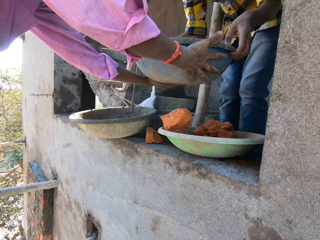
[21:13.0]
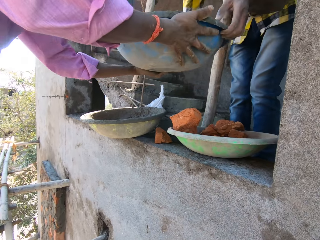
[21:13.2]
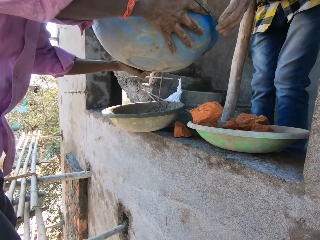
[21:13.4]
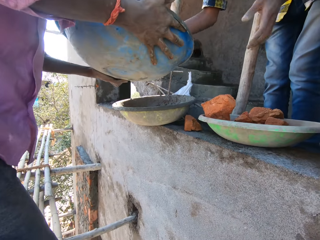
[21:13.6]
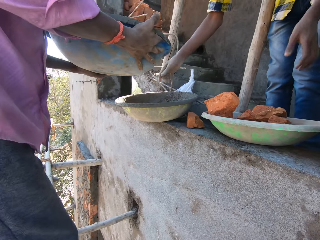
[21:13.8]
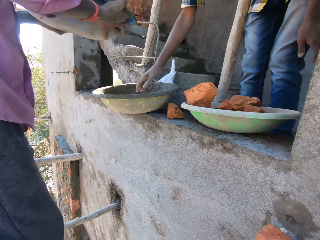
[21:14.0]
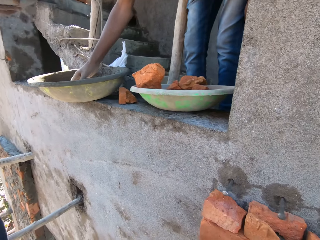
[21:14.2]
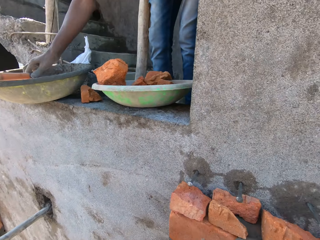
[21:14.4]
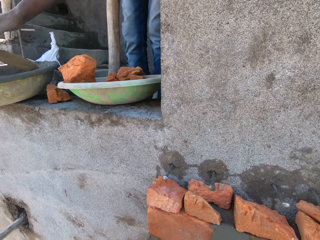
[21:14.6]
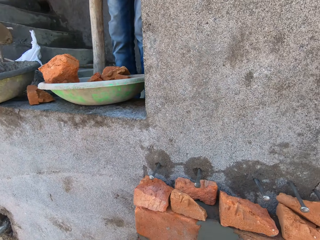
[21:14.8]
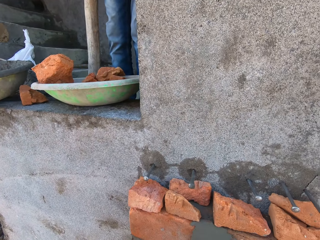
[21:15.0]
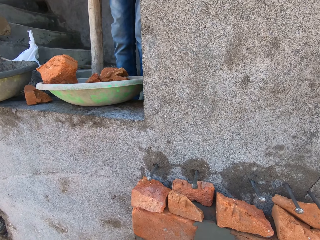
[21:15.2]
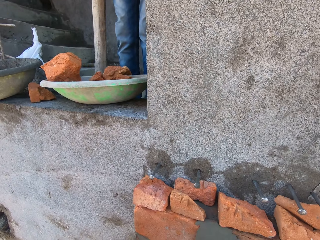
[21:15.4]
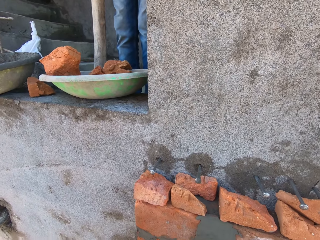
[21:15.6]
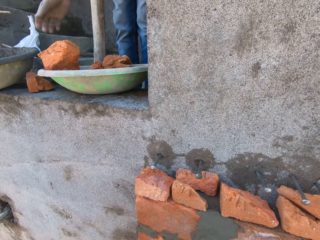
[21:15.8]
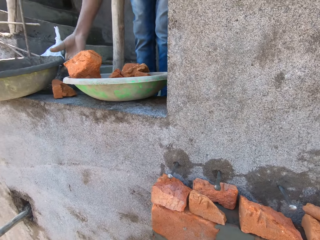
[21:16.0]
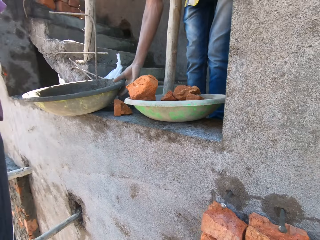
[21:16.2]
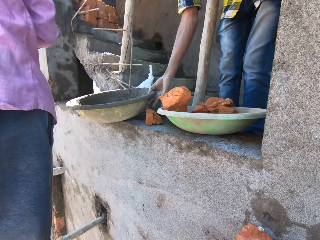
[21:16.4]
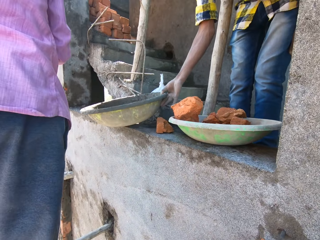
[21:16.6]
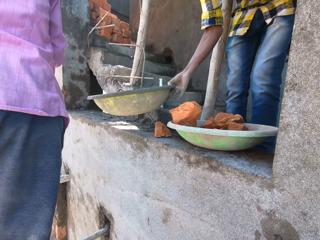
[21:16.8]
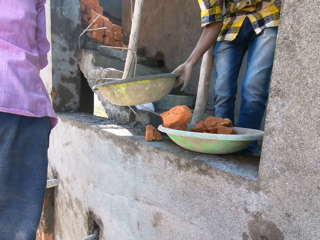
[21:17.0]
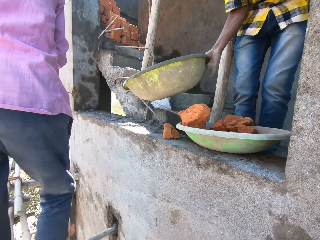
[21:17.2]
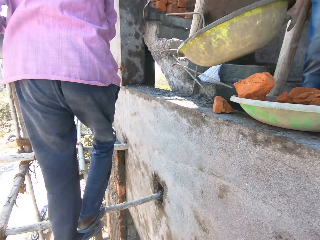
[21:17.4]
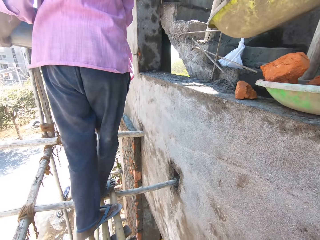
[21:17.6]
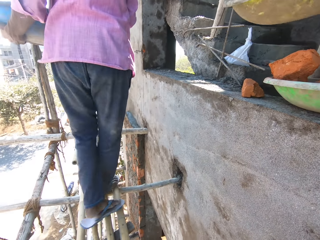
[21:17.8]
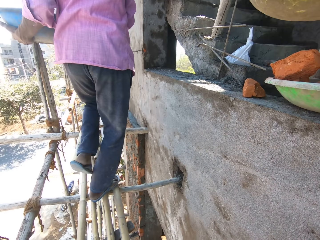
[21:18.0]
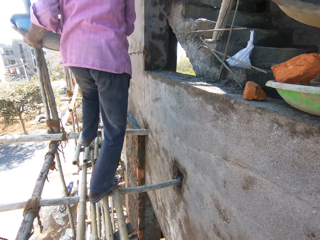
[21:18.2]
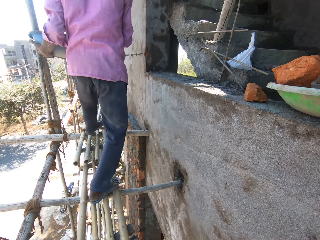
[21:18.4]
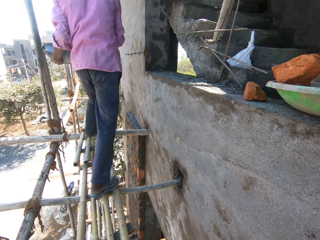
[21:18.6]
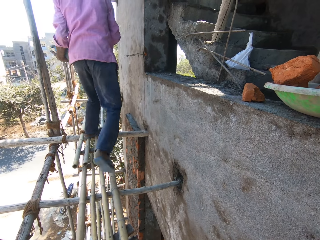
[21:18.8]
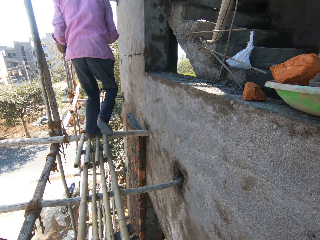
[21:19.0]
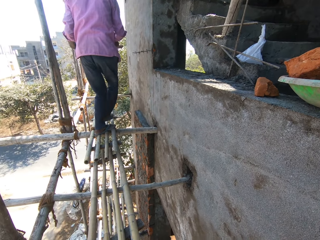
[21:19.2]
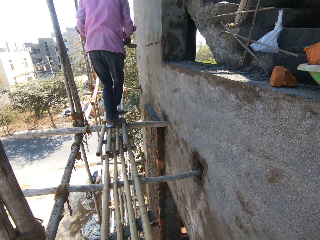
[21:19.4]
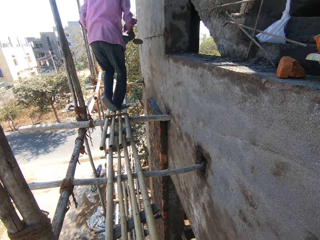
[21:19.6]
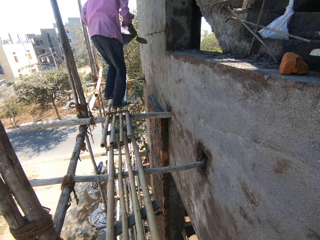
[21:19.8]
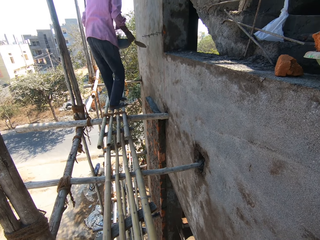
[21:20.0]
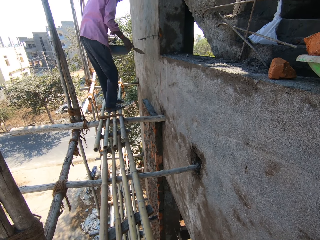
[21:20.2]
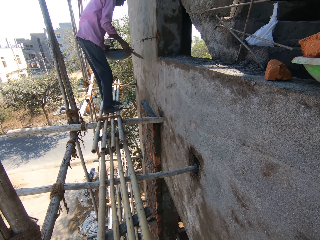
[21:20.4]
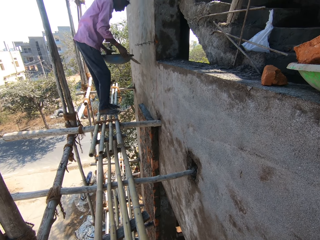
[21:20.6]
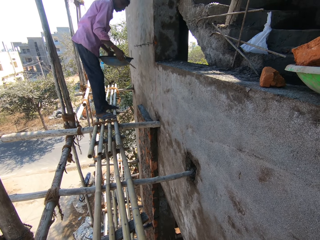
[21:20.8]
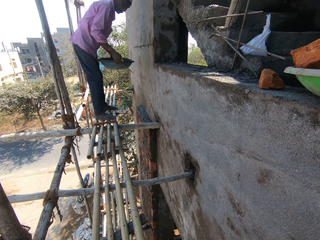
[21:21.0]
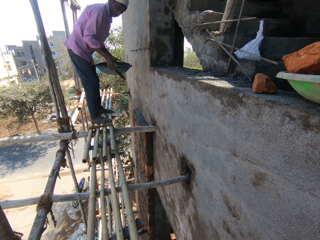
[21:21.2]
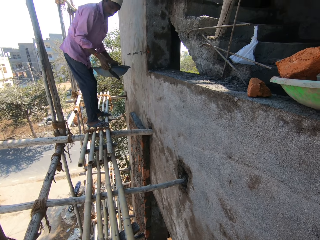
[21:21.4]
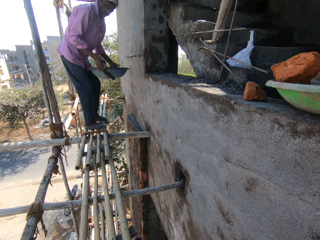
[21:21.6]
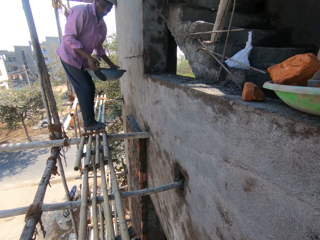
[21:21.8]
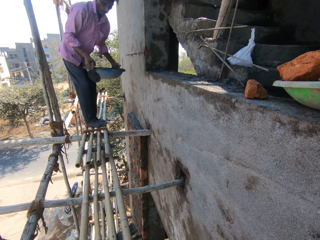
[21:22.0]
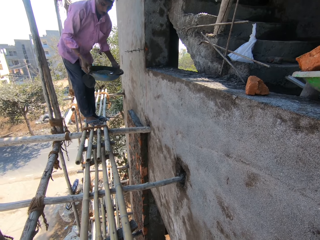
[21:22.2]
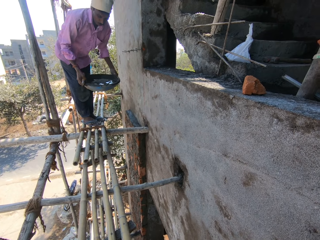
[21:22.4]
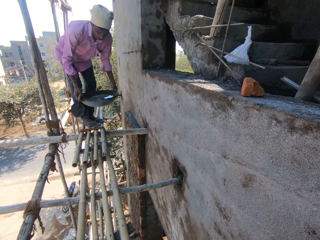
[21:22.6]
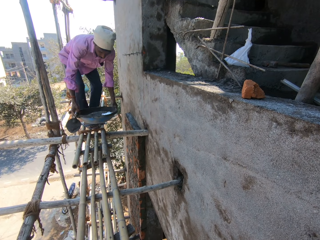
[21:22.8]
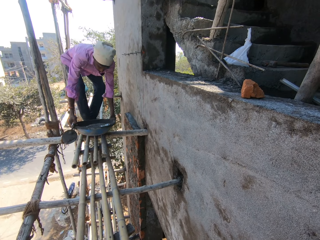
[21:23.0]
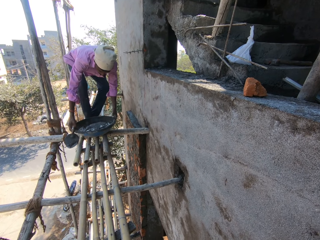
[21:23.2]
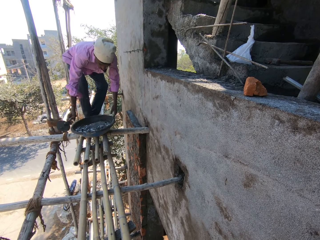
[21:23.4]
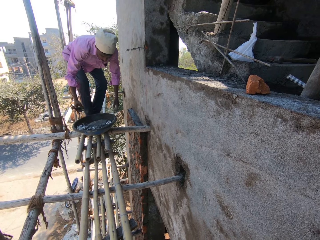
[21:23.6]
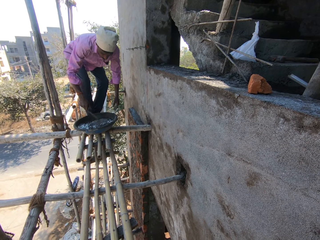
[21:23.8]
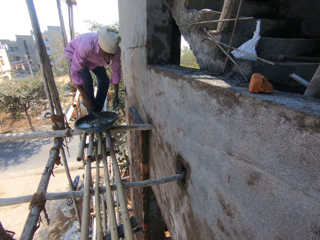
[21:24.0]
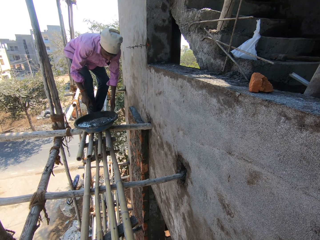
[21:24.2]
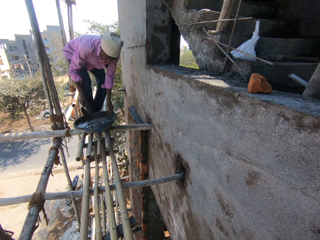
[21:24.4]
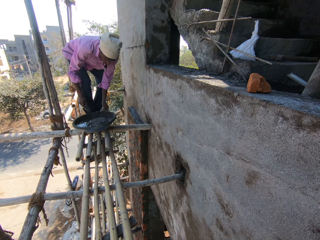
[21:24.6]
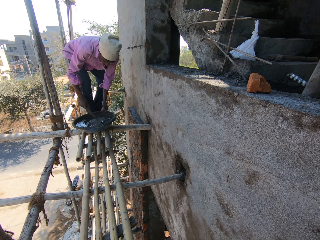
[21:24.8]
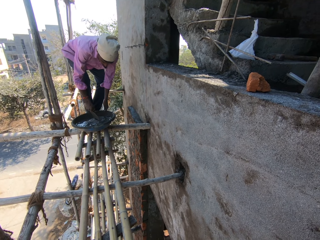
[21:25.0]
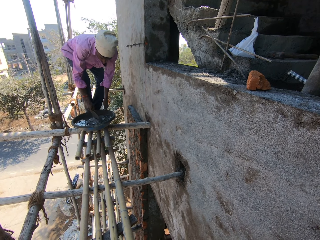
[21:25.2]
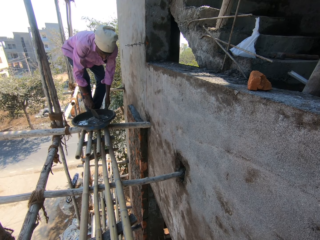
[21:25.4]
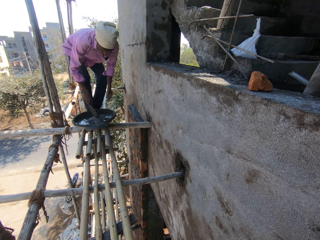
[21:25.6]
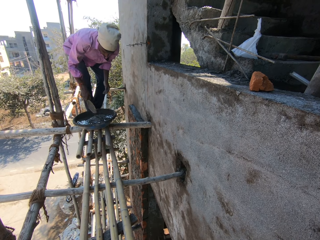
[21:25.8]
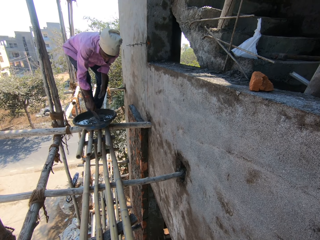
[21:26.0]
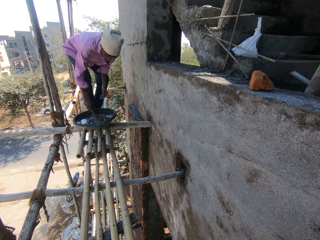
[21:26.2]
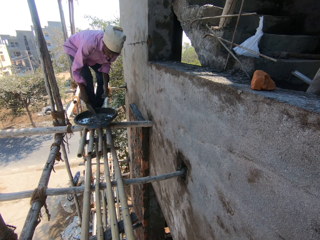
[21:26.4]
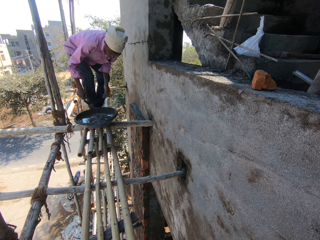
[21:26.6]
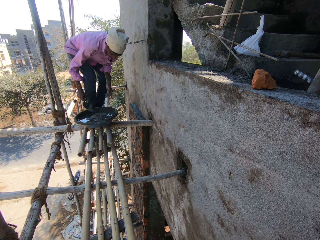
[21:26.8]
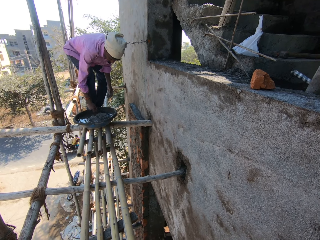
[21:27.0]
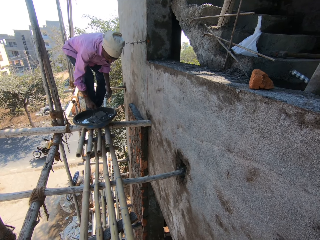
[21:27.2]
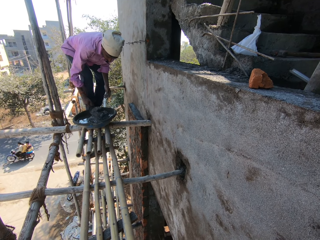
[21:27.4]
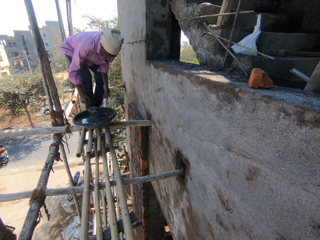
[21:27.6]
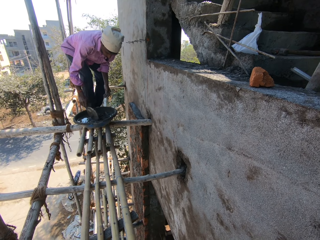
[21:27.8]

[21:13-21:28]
A man picks the head pan from another man. The other man picks up a trowel or float in the pan on the concrete deck with his right hand and picks up the pan from the concrete deck with his right hand. The first man drops the pan in his hands on the scaffold and places the head pan on the ladder. The first man mixes mortar in the pan on the scaffold with the trowel in his right hand.

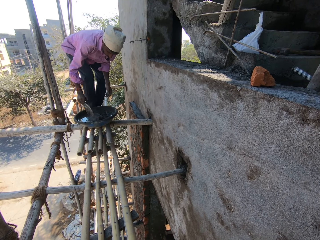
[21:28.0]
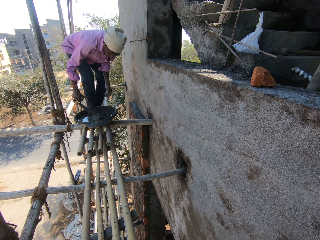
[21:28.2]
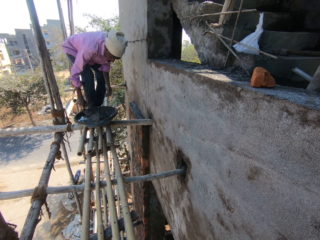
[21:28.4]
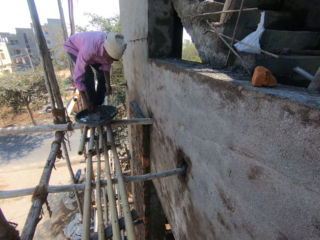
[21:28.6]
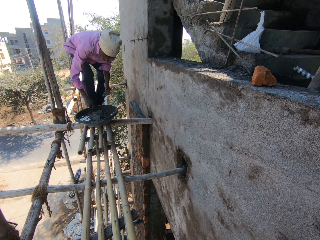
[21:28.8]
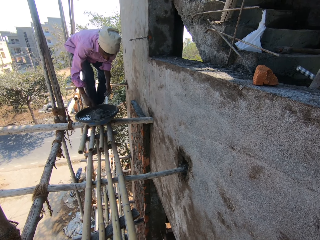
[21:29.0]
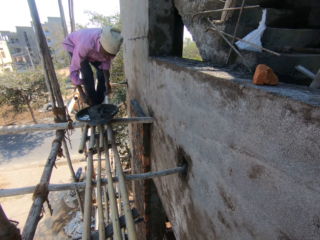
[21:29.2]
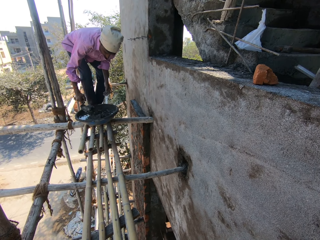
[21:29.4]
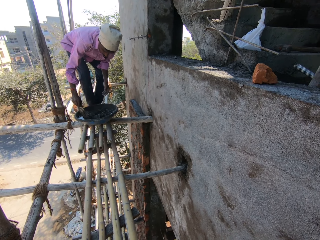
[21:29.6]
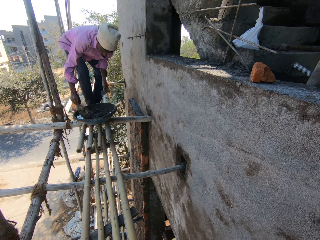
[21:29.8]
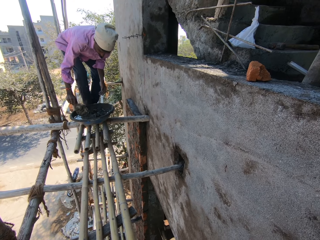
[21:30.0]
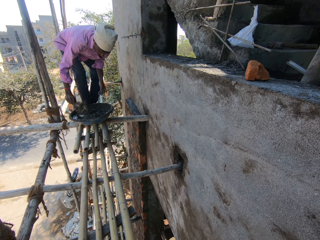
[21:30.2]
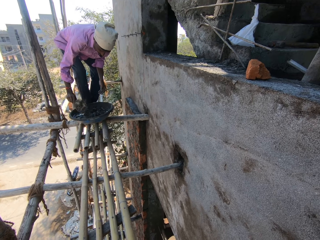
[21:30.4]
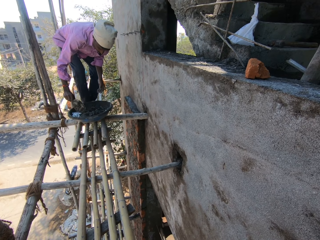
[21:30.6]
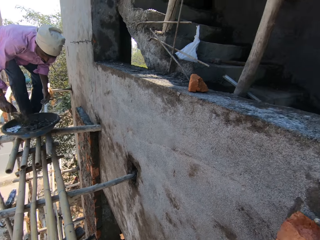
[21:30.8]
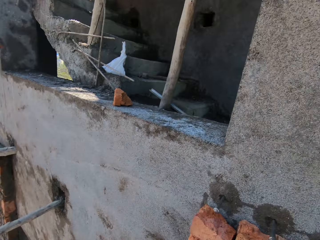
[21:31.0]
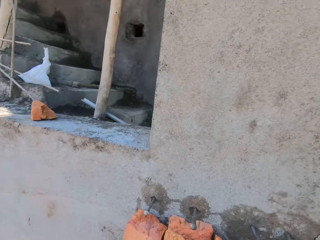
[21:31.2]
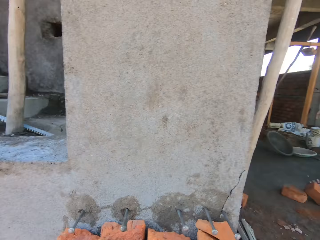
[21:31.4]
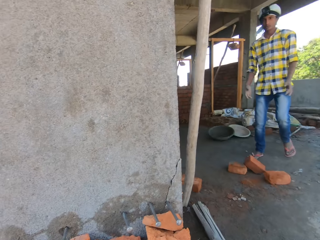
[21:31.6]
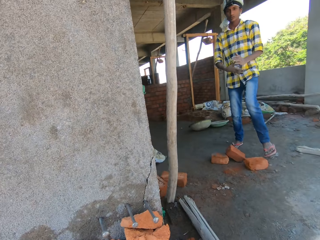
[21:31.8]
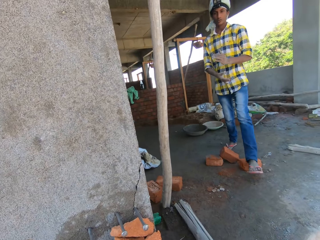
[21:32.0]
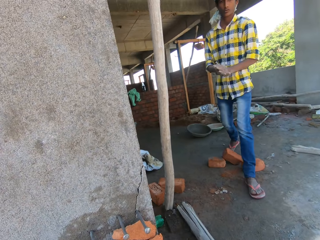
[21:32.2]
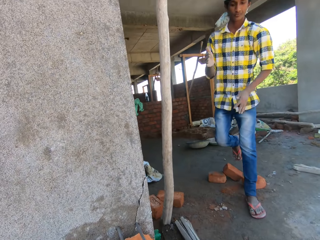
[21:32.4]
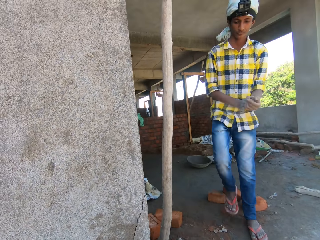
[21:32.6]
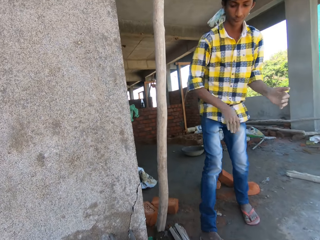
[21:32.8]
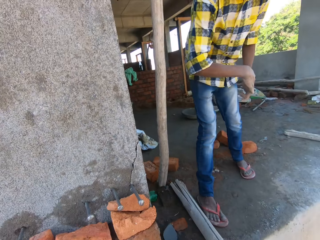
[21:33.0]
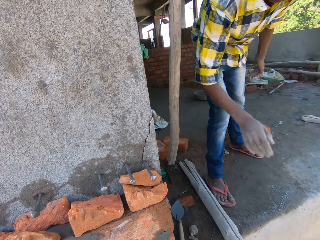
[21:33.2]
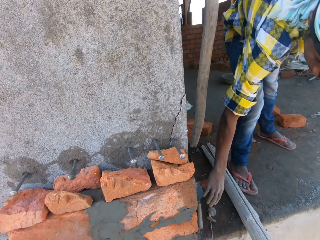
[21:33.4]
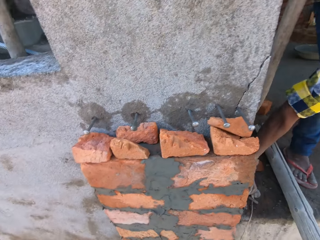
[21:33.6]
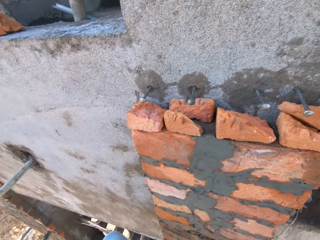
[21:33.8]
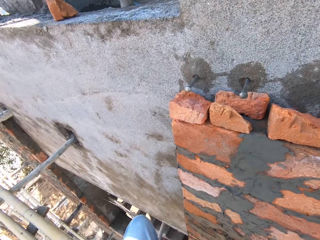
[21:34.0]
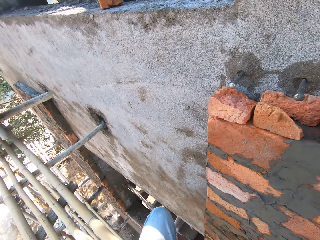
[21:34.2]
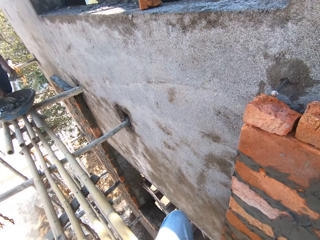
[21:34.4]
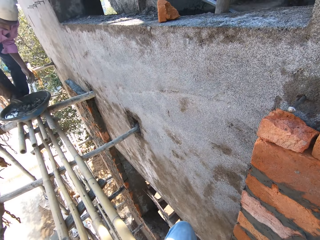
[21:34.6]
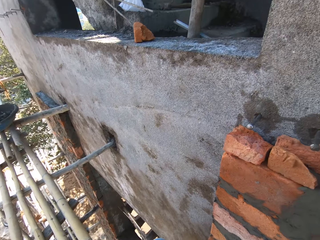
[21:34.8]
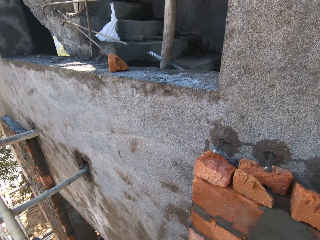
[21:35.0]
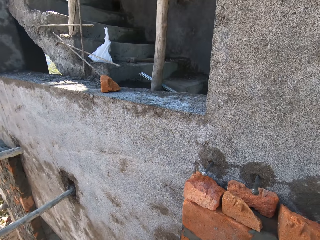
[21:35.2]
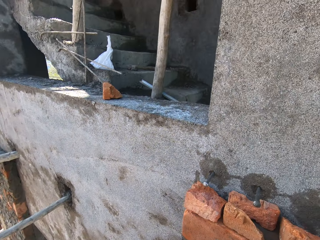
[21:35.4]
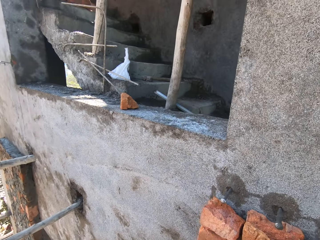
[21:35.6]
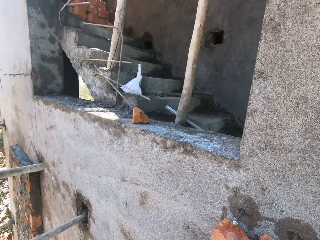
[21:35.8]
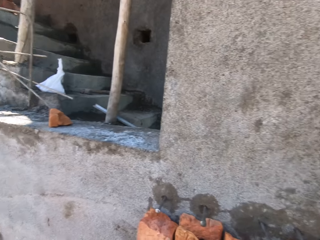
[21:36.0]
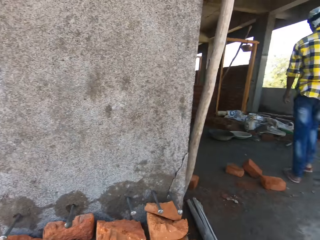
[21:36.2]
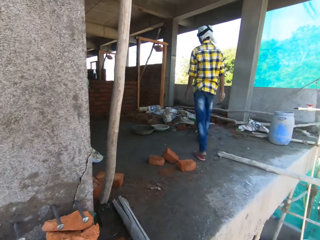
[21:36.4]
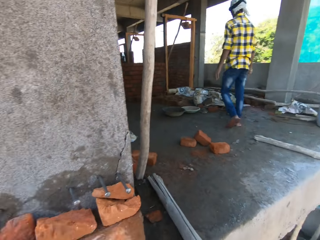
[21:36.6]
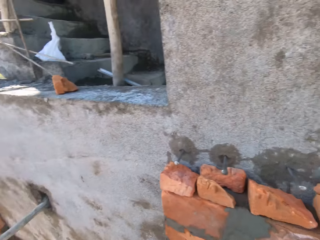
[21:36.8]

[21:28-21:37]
A man dusts off cement in his hands and picks up the trowel from the concrete deck with his hand.
